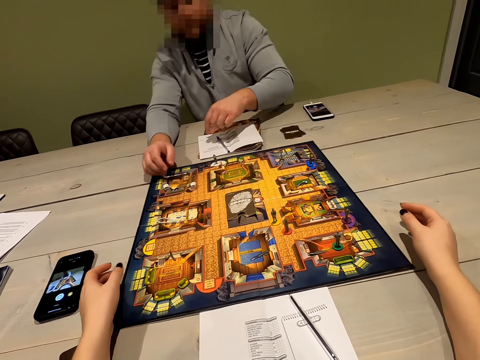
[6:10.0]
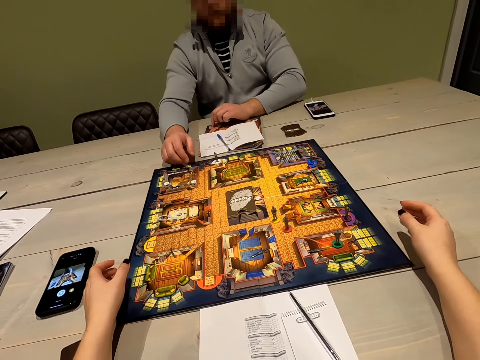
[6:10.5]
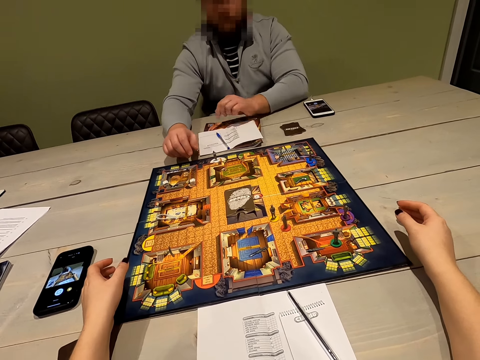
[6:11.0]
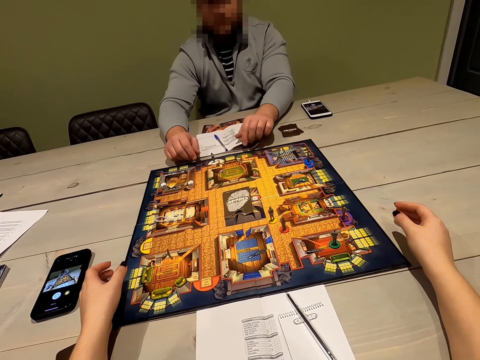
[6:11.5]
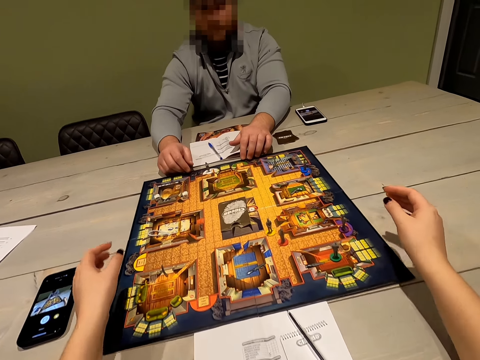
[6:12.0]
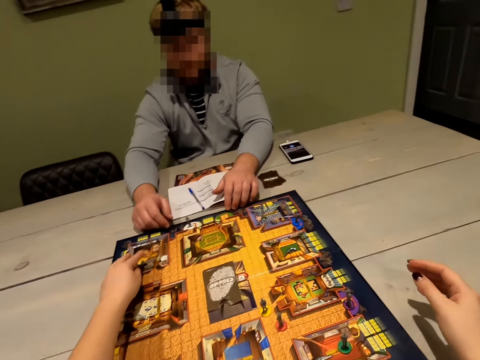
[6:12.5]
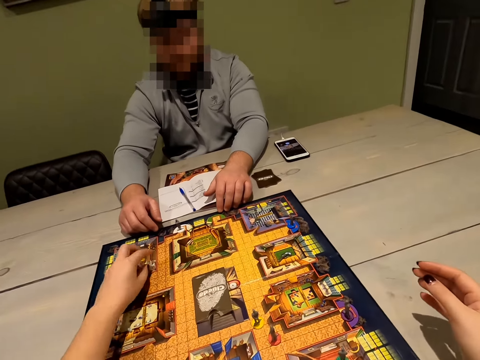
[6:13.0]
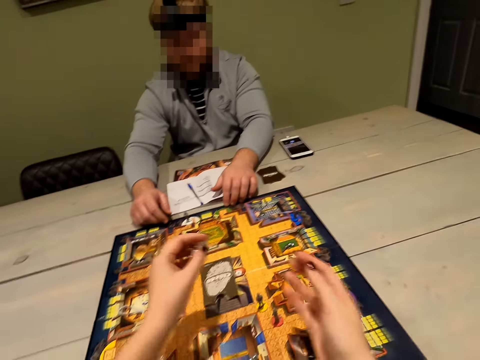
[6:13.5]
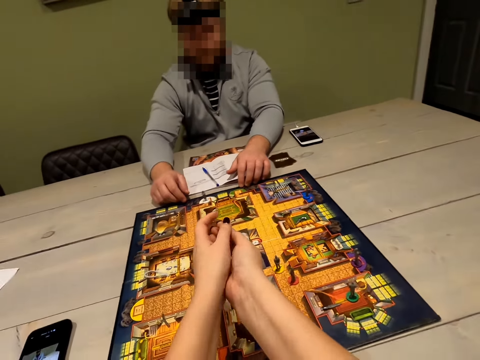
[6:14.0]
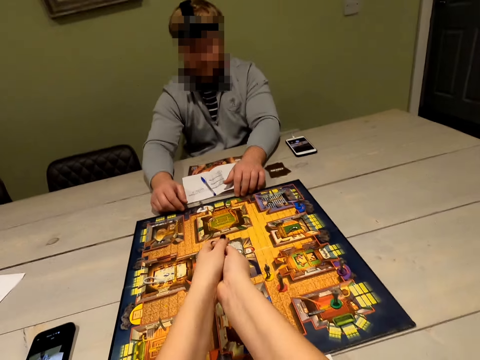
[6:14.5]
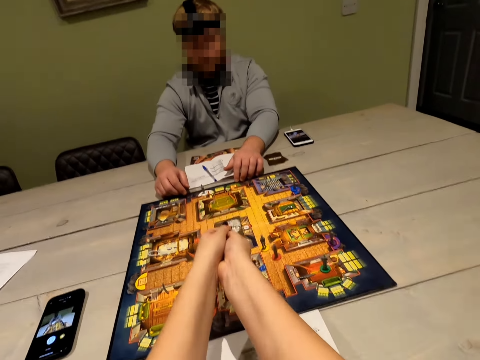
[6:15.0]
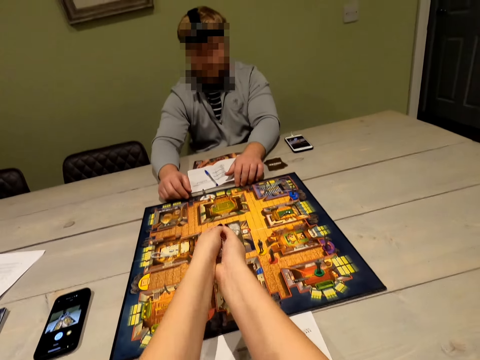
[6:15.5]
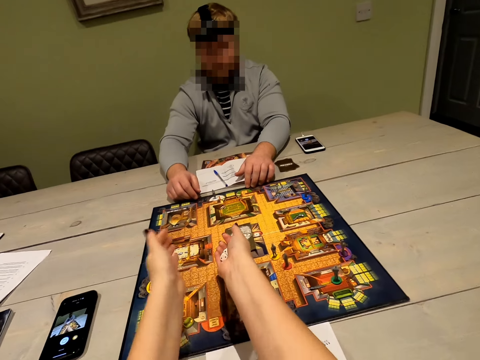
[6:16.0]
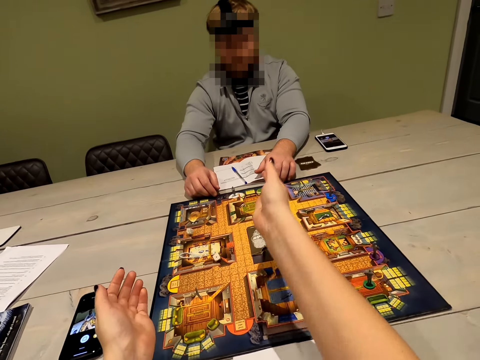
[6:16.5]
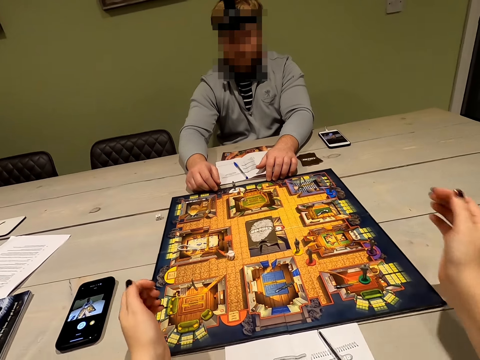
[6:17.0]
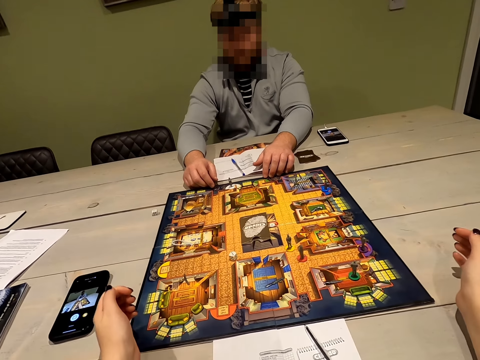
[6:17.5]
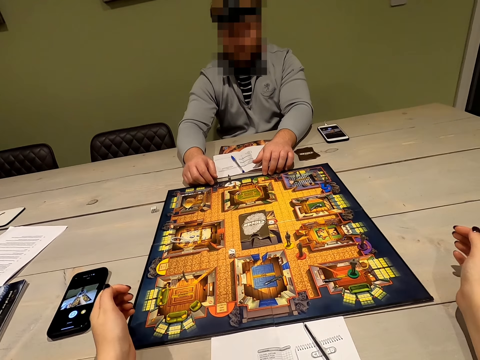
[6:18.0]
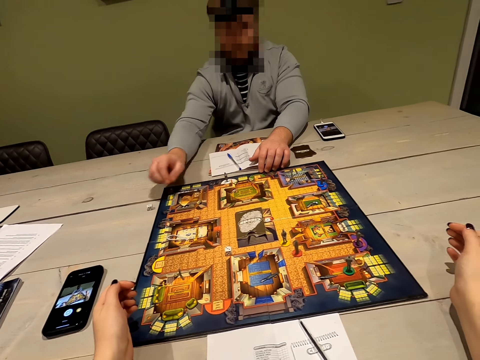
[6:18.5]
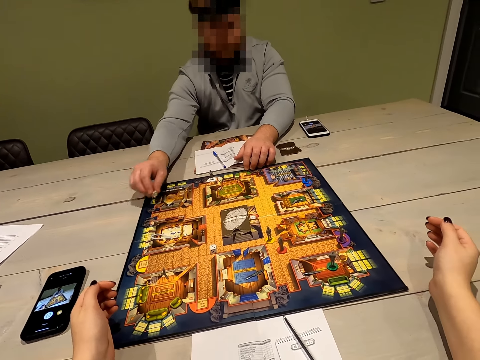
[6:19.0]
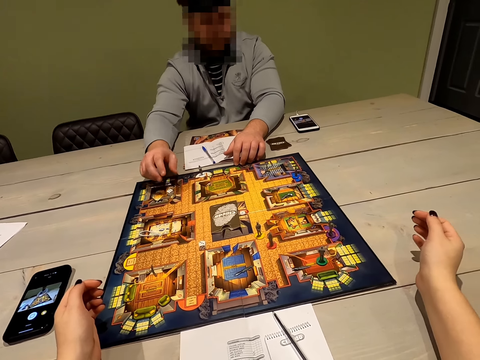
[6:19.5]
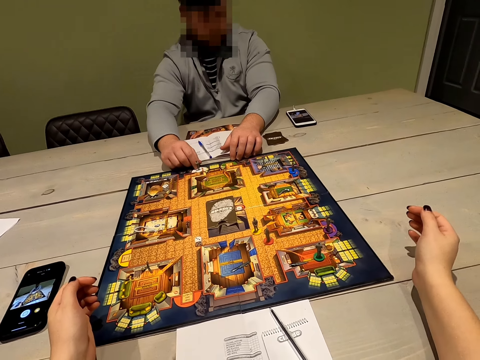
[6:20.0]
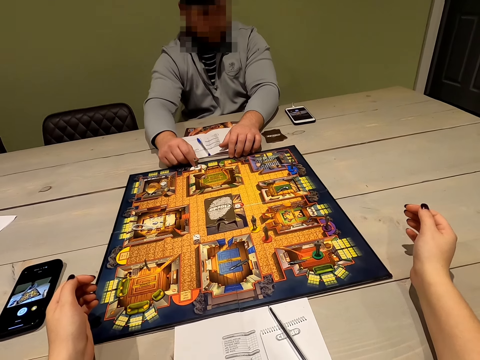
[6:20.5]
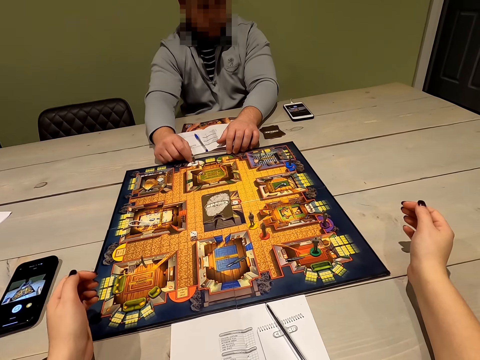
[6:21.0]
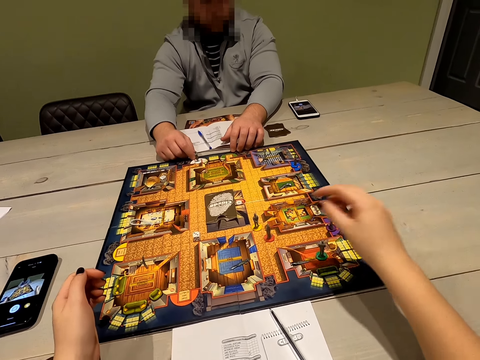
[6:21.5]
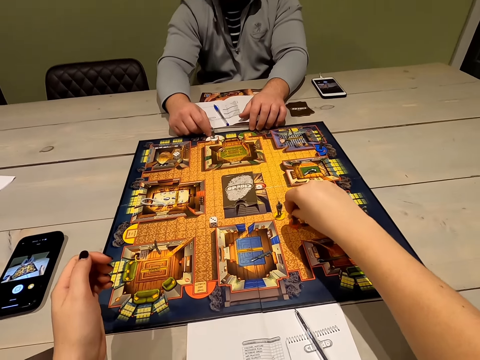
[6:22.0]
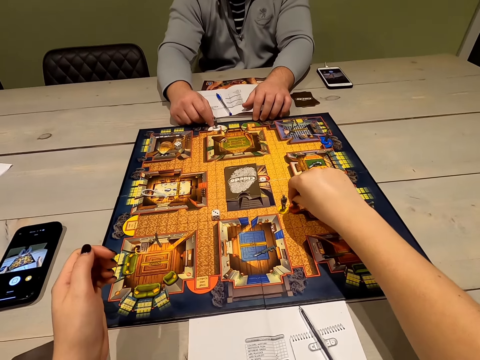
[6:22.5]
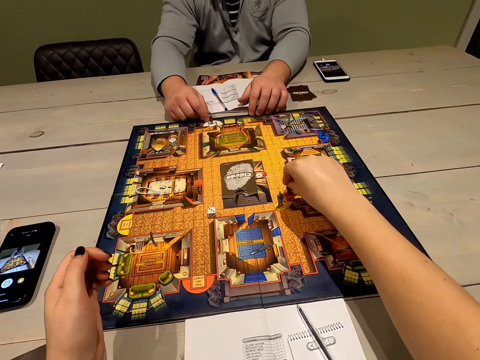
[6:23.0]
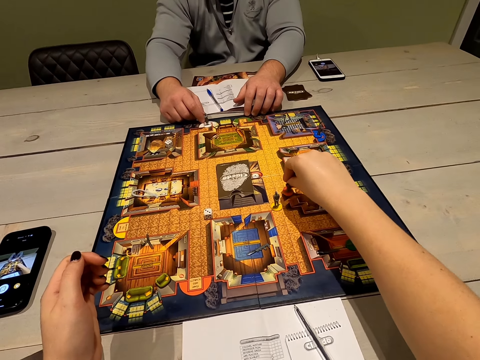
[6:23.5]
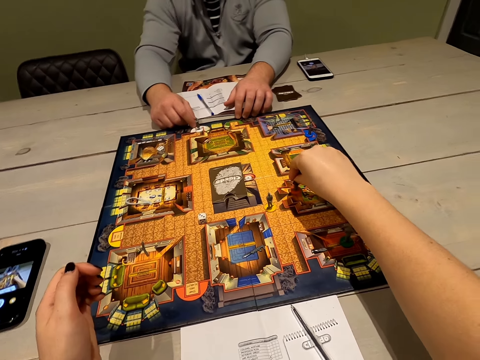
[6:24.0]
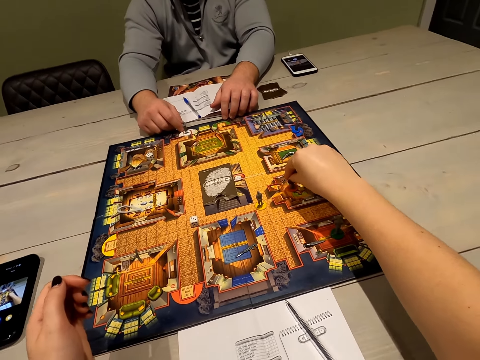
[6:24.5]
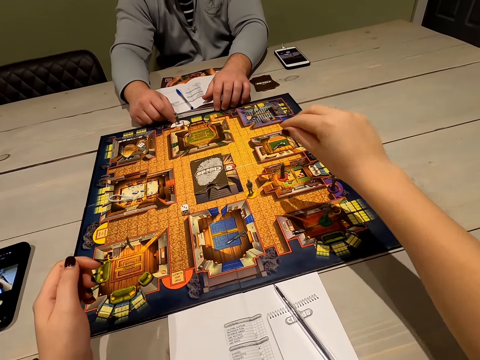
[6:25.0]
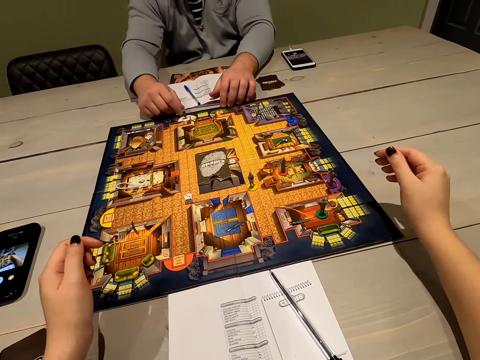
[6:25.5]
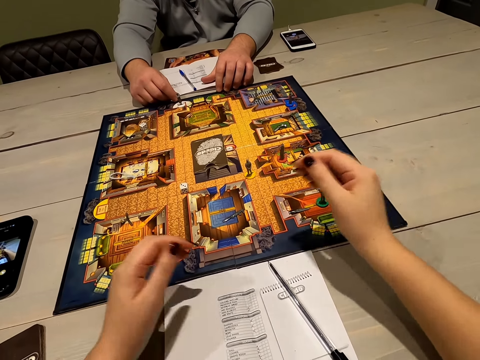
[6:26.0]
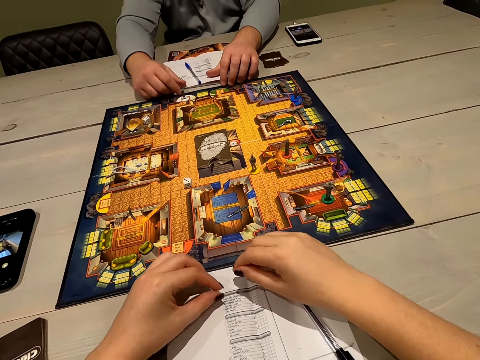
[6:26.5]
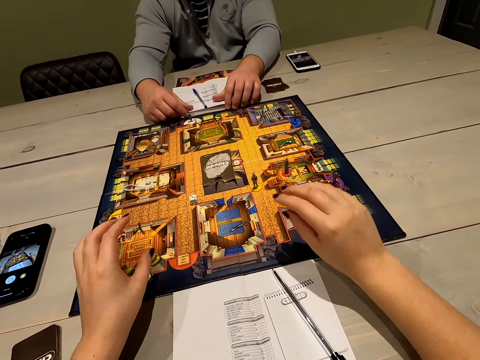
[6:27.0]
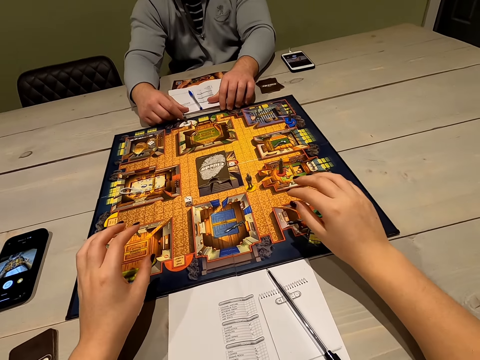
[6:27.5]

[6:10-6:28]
The camera wearer places both hands on the table. They interact with a person. They pick up the dice on the game board with the left hand, toss the dice with both hands and throw the dice on the game board with the right hand. The person picks up the dice on the table with the right hand and places the dice on the game board with the right hand. The camera wearer picks up a Mr. Black on the game board with the right hand. They move the Mr. Black on the game board with the right hand. They place the Mr. Black in the library room.

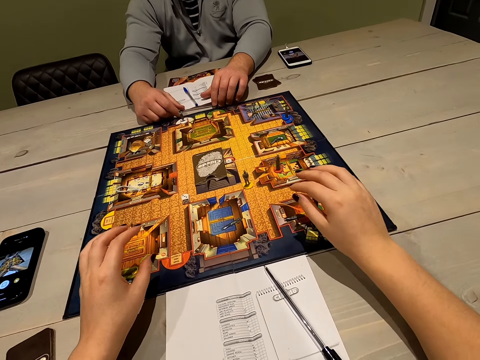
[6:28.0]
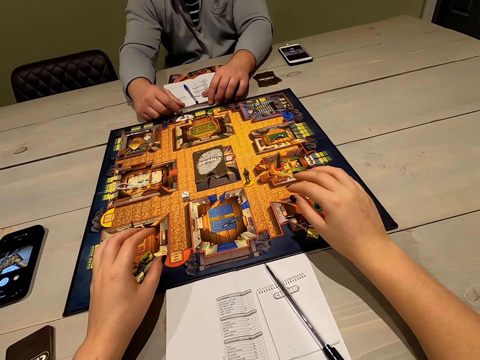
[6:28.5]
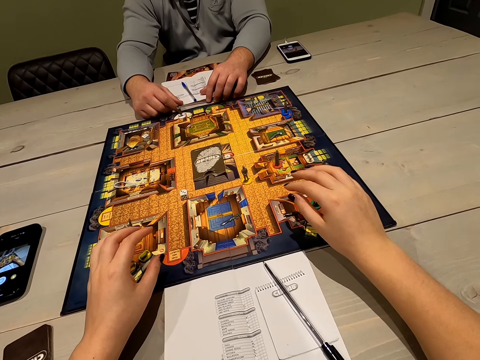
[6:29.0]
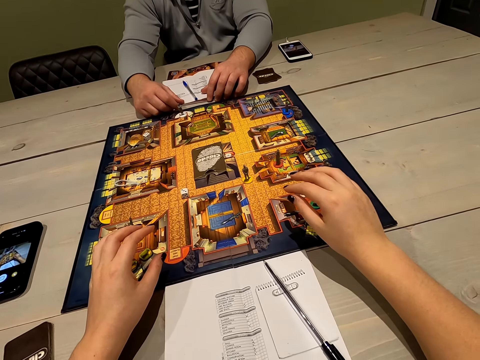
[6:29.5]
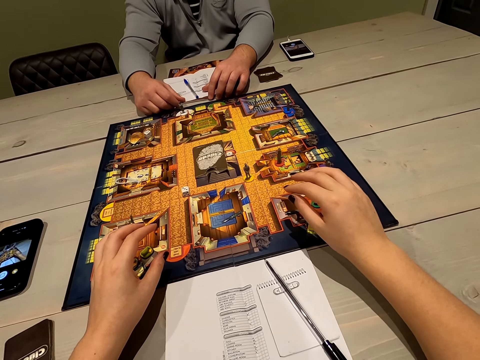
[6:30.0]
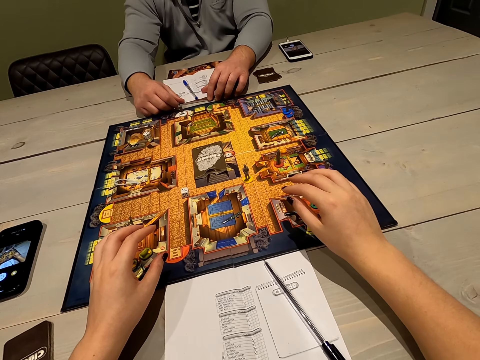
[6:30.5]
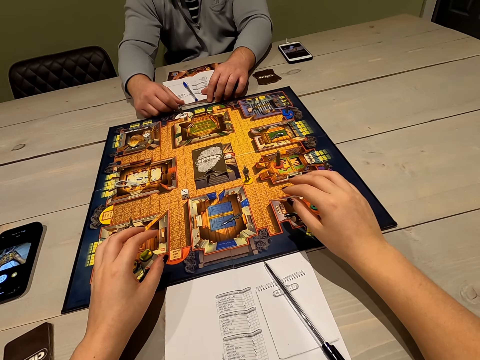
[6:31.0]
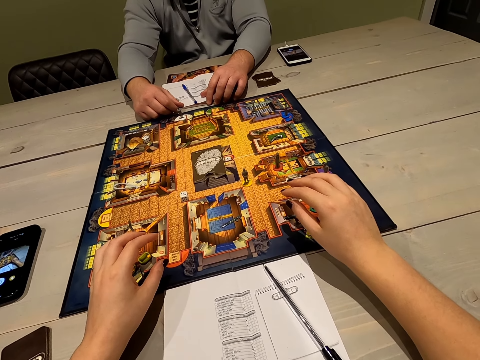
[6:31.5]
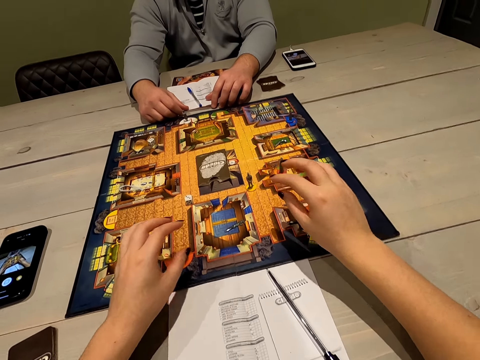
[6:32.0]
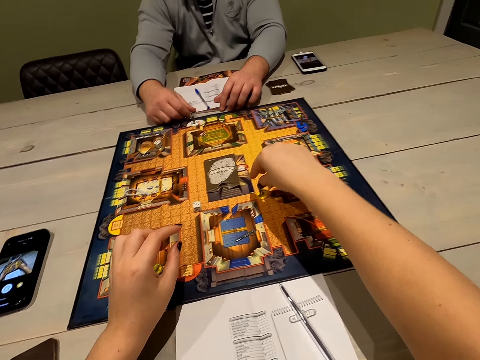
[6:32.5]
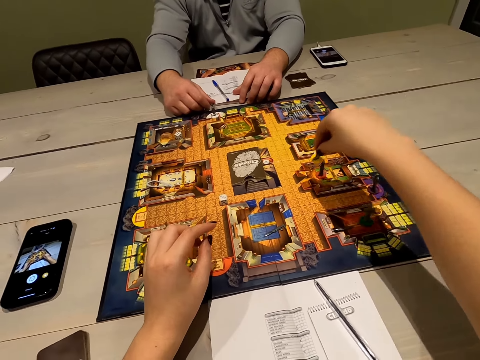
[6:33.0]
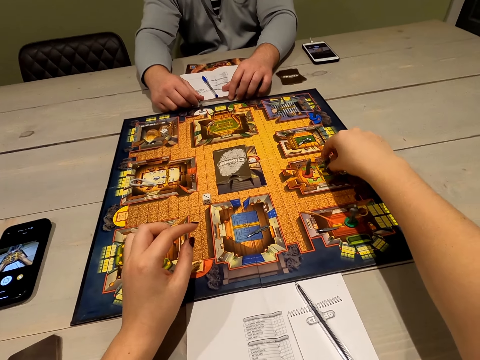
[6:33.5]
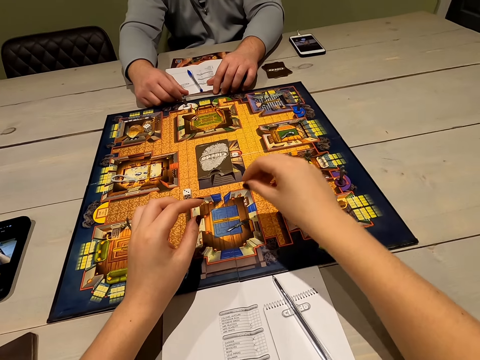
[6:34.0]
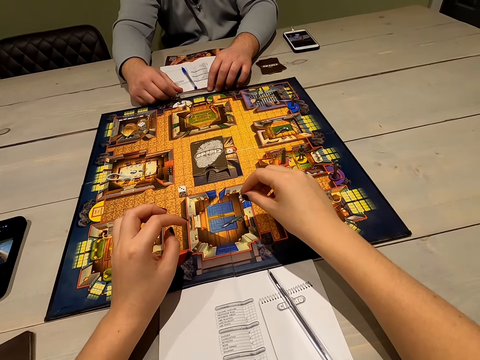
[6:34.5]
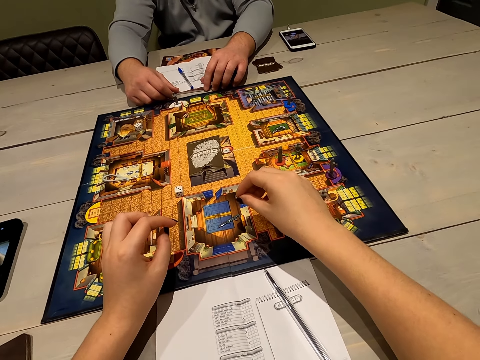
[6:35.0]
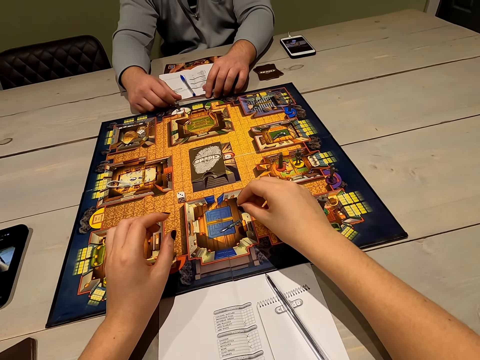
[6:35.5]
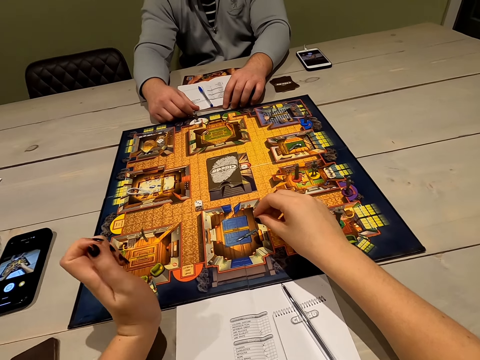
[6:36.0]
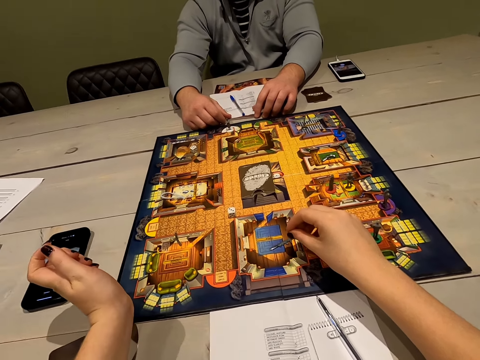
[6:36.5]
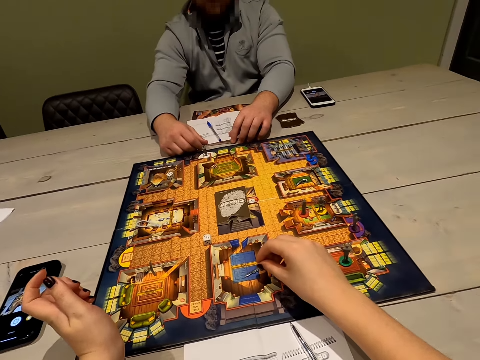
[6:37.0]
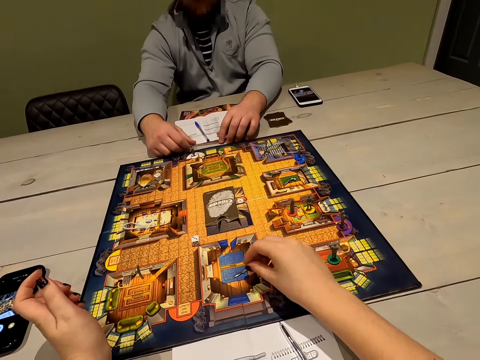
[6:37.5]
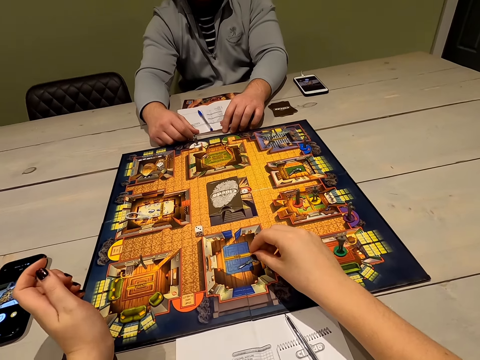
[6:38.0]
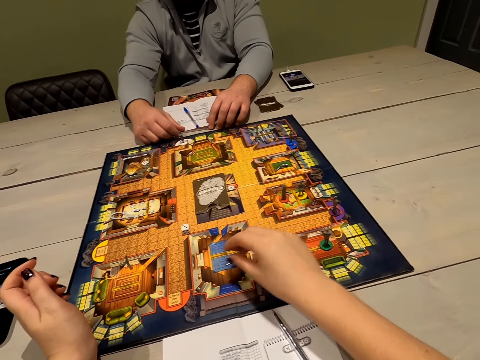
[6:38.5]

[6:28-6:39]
The camera wearer looks at the Cluedo board. They move hands. They move the pawns. They pick a Mr. Black on the gameboard with the right hand. They place the Mr. Black in the library room. They place the hands on the gameboard. They lift the left hand.
